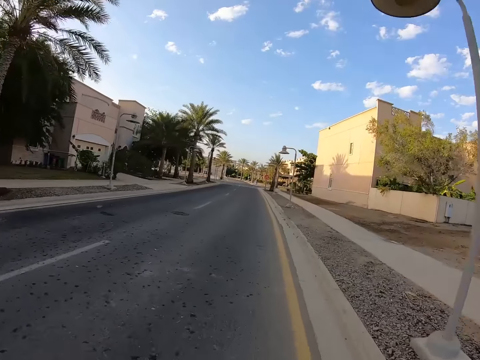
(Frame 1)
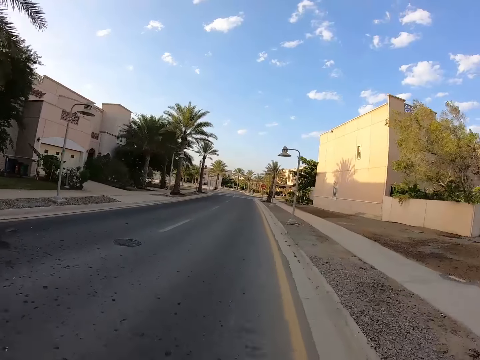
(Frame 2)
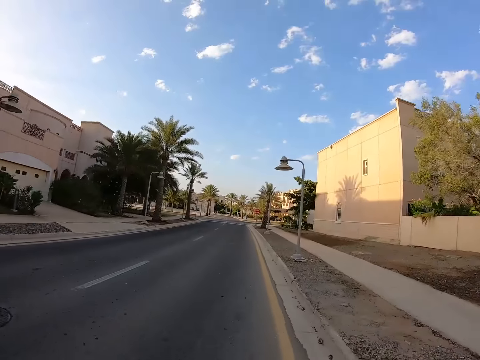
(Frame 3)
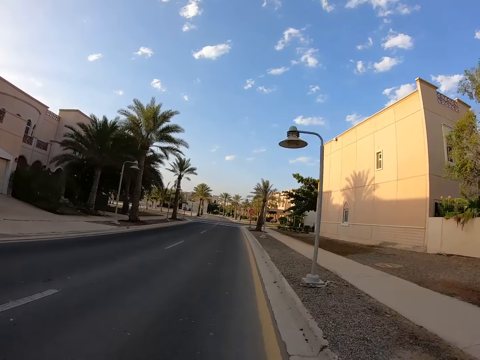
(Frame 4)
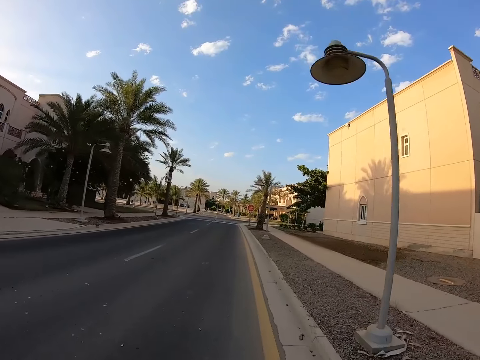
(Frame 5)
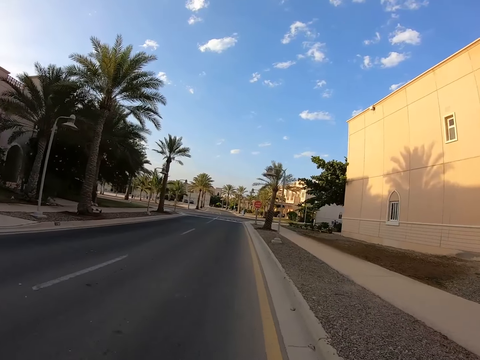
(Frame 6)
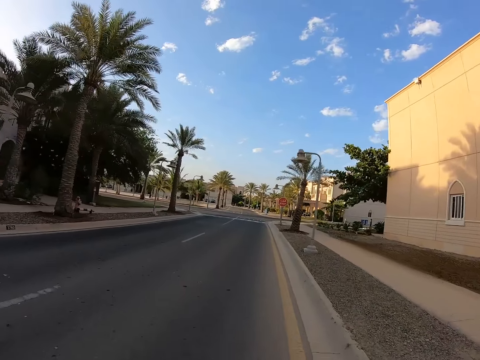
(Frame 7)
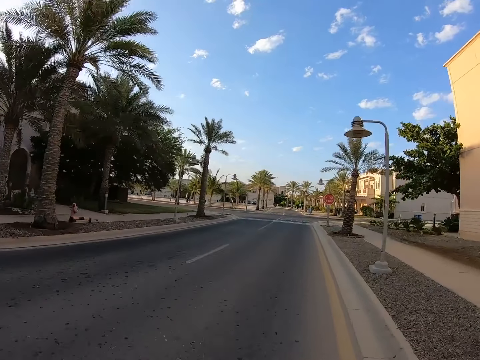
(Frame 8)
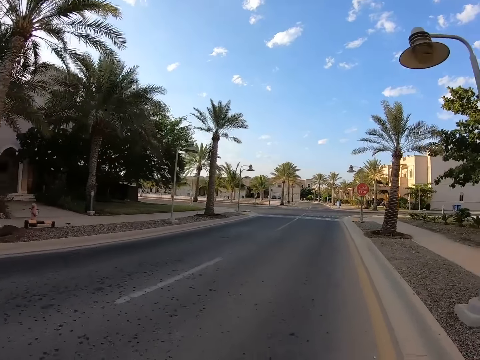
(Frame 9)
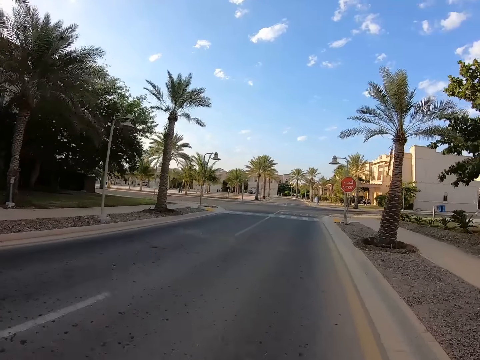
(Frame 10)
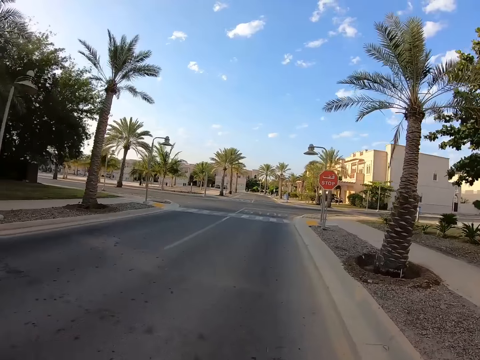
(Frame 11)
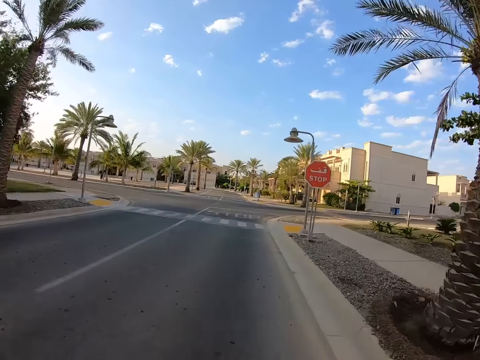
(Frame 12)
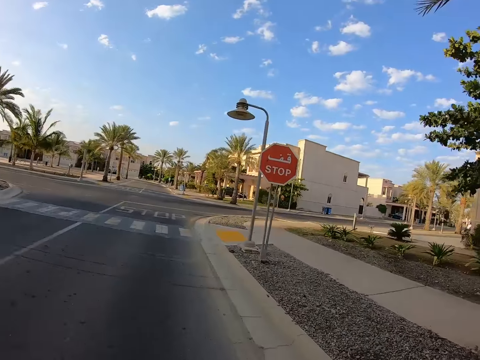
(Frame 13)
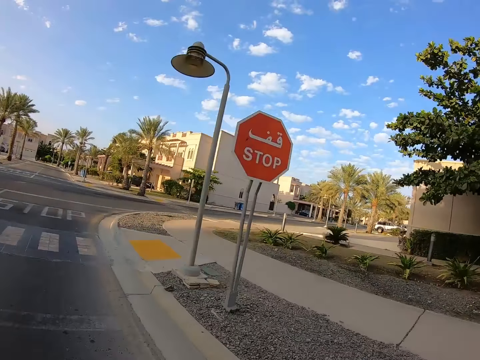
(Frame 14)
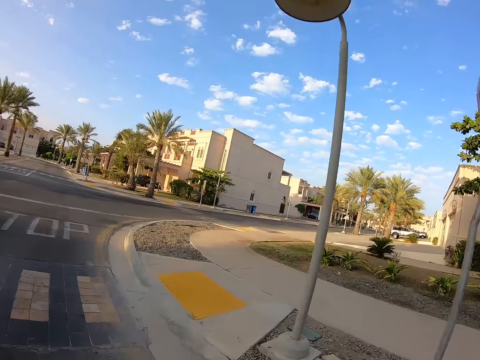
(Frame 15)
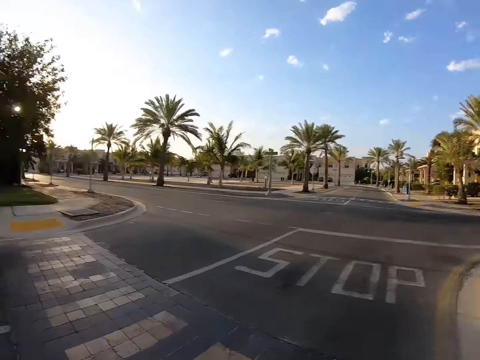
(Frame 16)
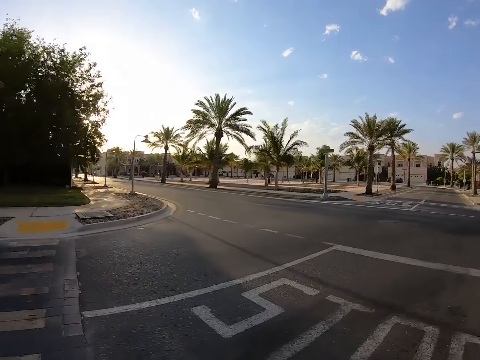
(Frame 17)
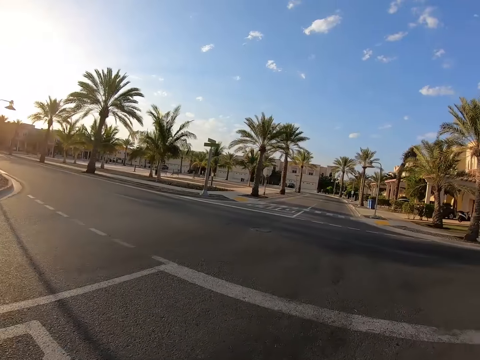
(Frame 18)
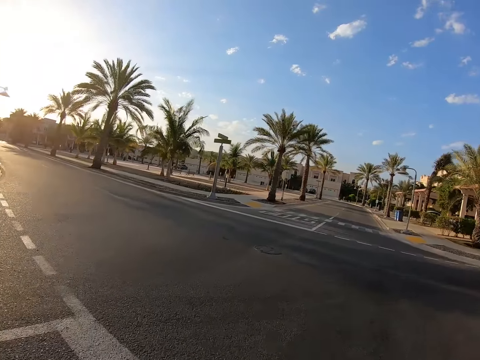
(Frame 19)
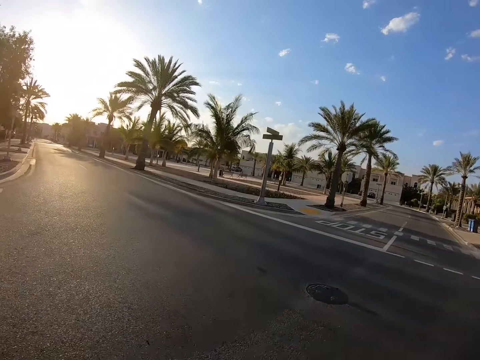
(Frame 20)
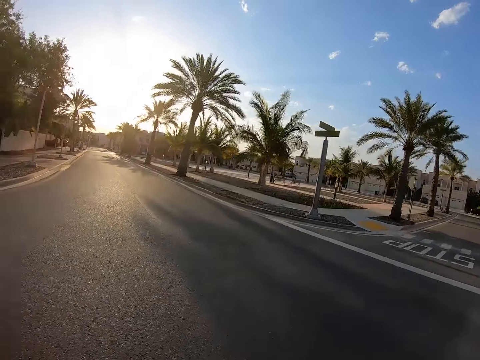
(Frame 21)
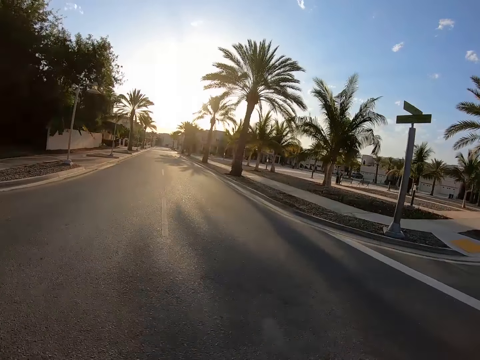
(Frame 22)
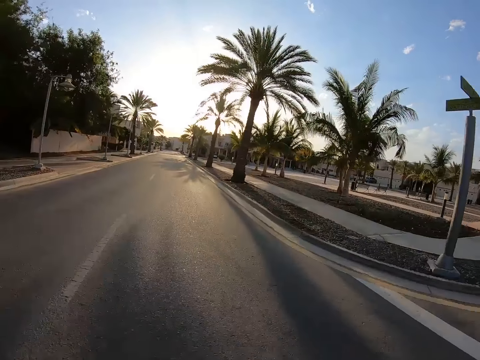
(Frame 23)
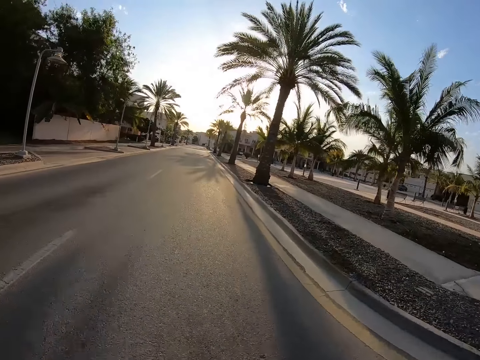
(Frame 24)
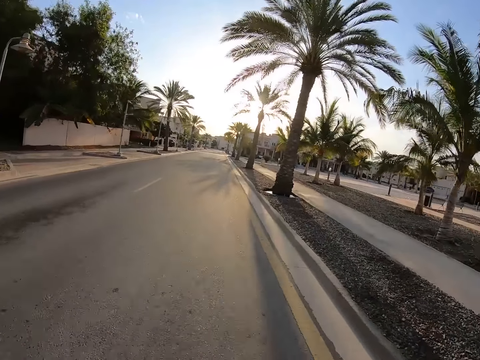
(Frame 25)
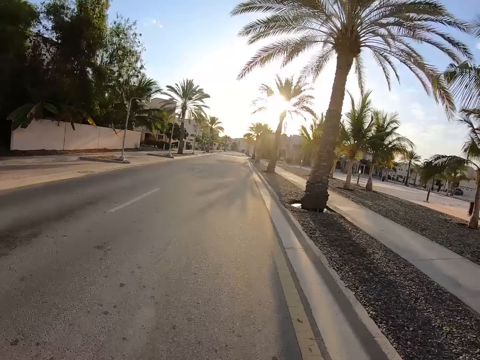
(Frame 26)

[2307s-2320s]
The camera wearer looks right. They look left. They turn left.

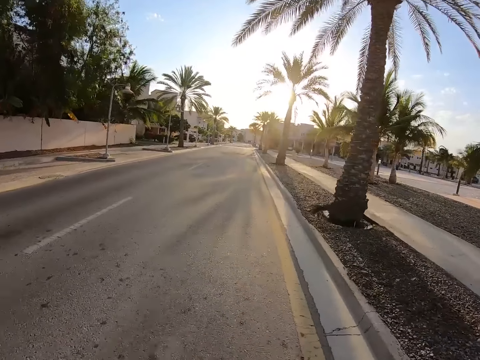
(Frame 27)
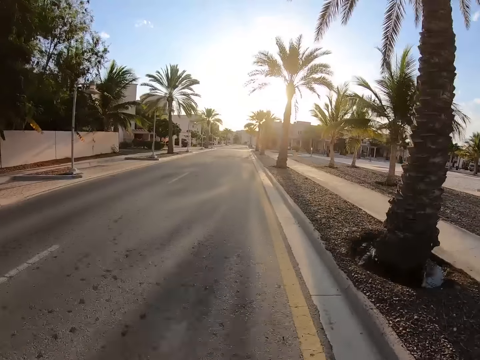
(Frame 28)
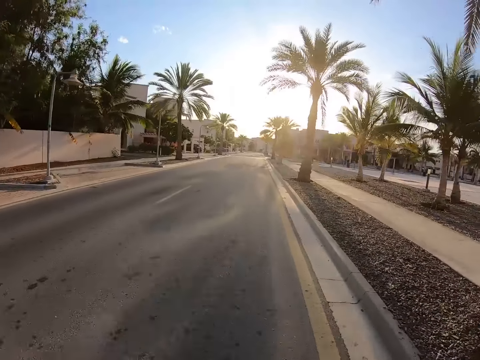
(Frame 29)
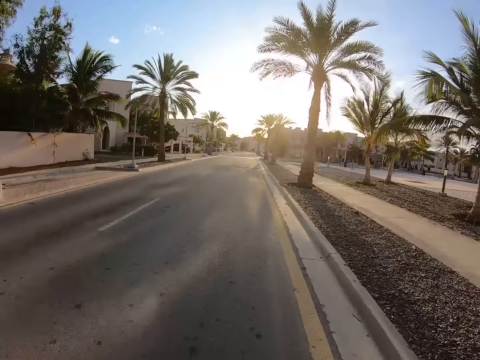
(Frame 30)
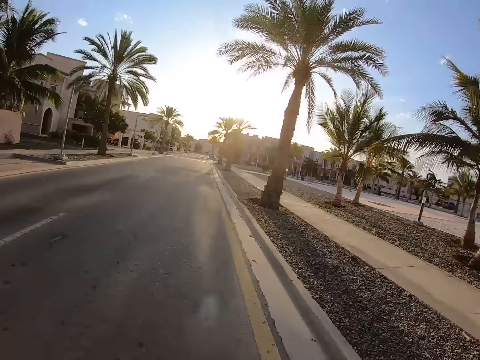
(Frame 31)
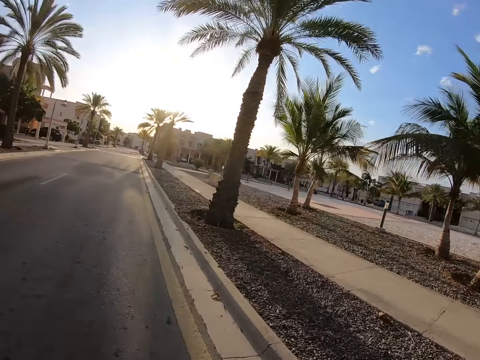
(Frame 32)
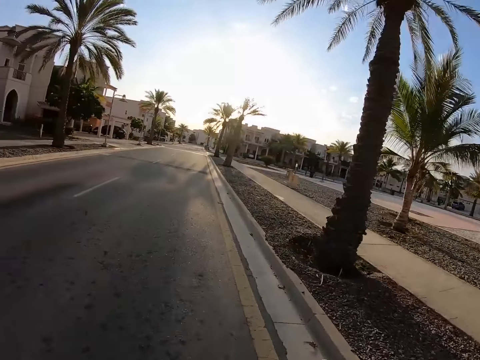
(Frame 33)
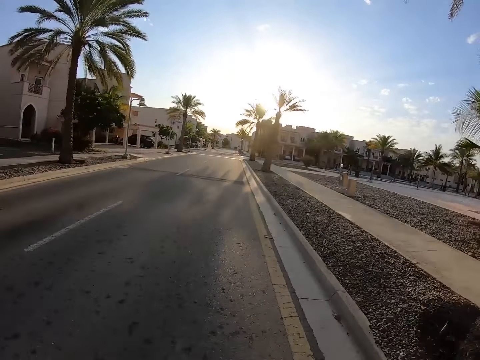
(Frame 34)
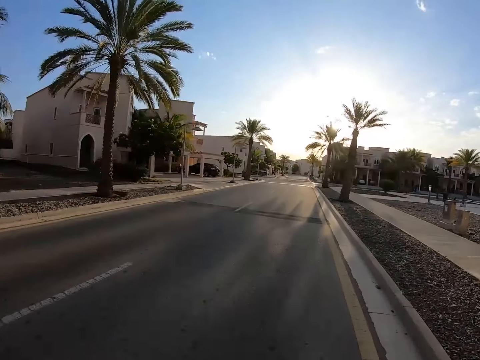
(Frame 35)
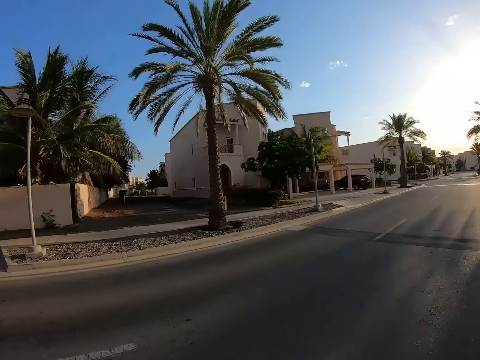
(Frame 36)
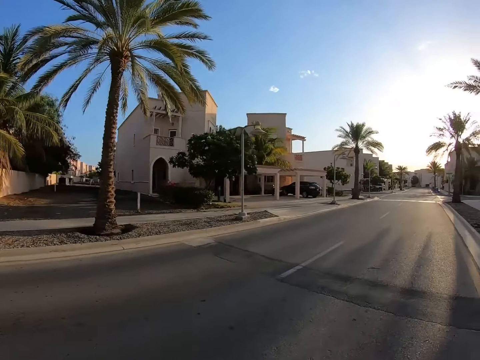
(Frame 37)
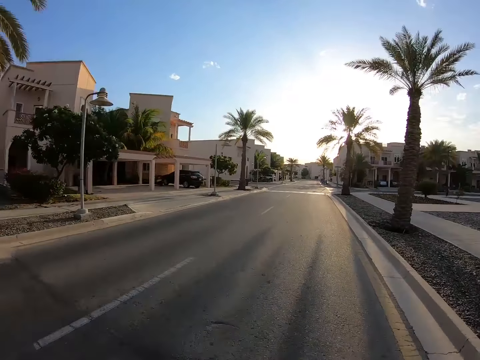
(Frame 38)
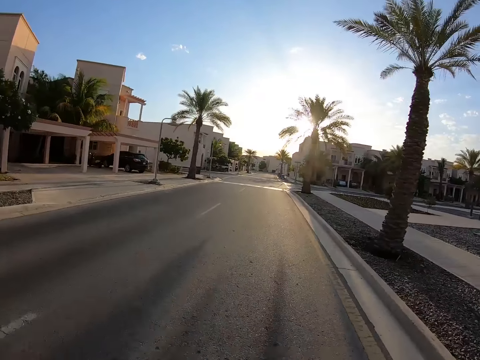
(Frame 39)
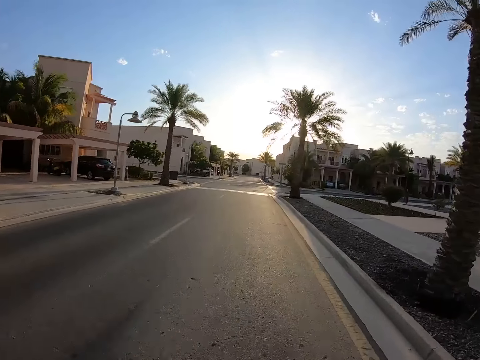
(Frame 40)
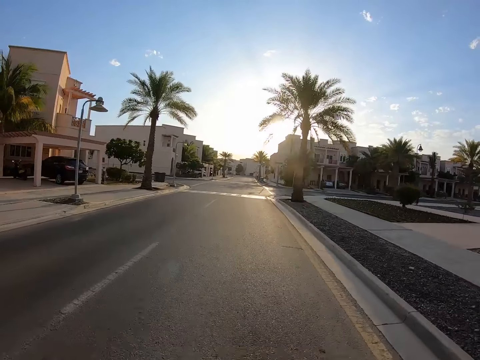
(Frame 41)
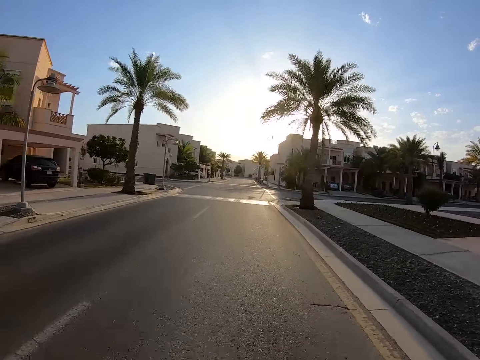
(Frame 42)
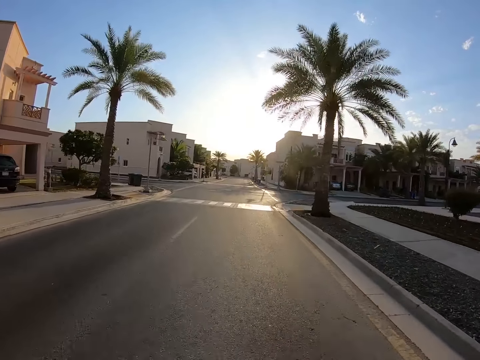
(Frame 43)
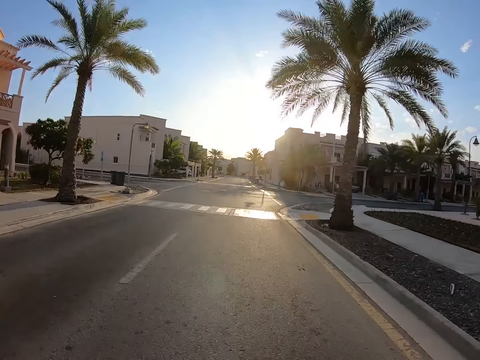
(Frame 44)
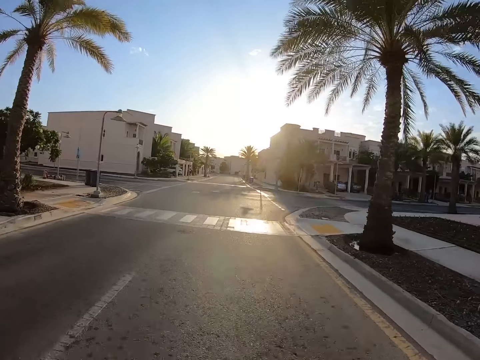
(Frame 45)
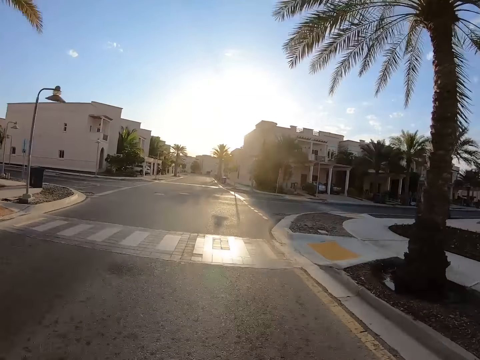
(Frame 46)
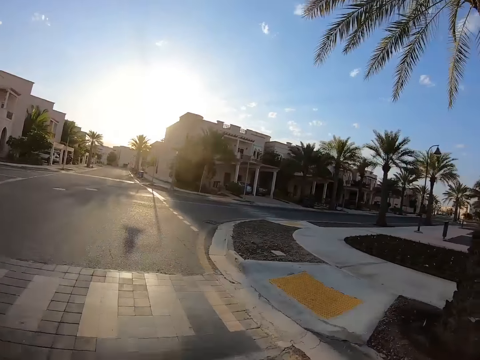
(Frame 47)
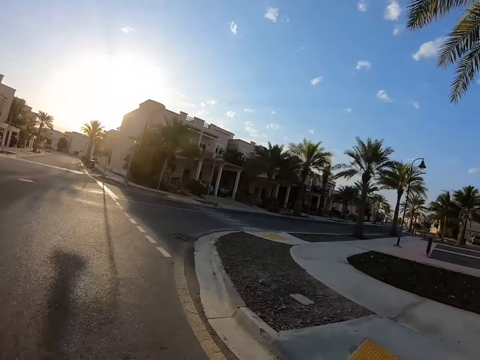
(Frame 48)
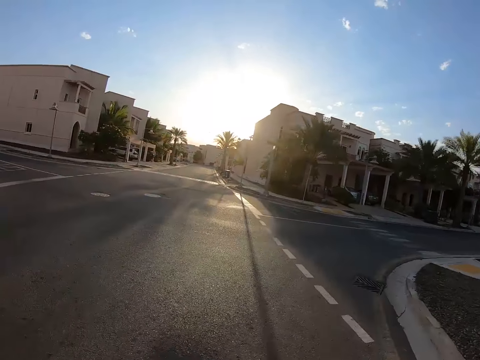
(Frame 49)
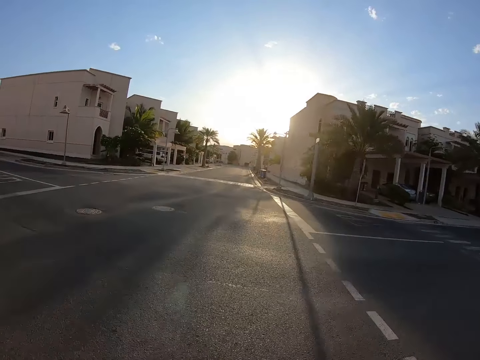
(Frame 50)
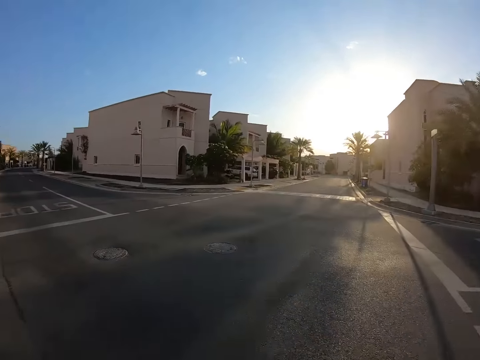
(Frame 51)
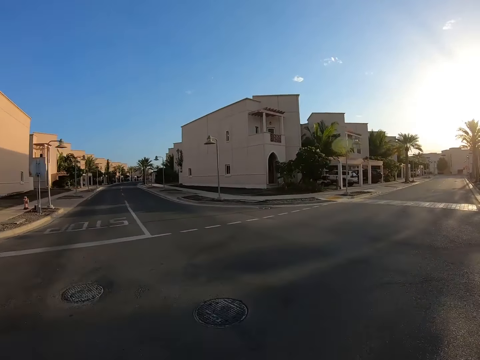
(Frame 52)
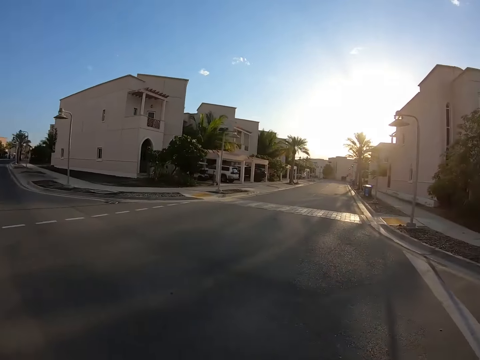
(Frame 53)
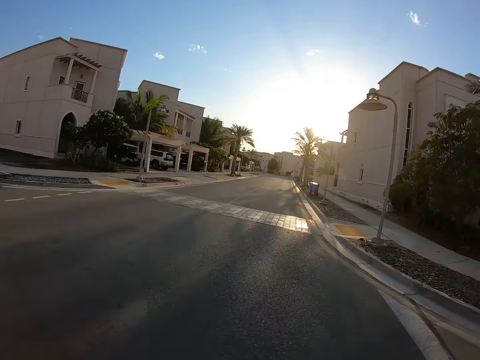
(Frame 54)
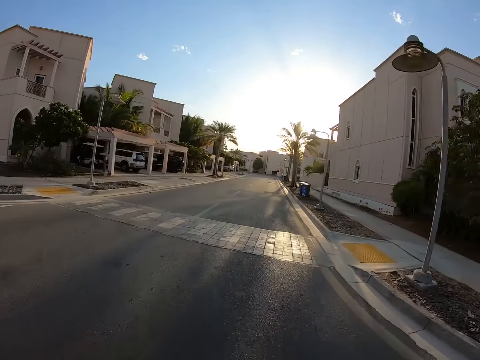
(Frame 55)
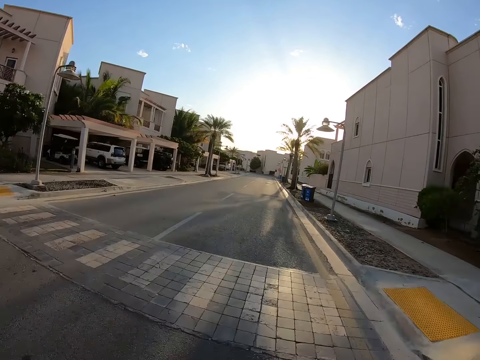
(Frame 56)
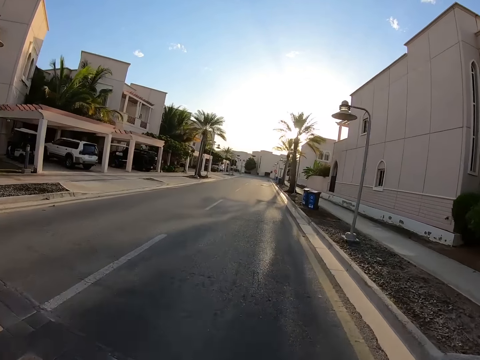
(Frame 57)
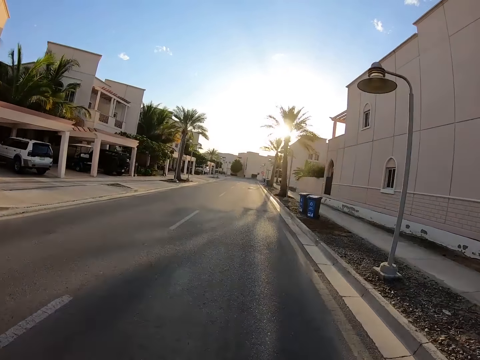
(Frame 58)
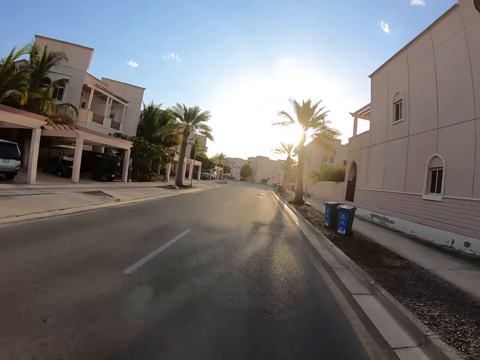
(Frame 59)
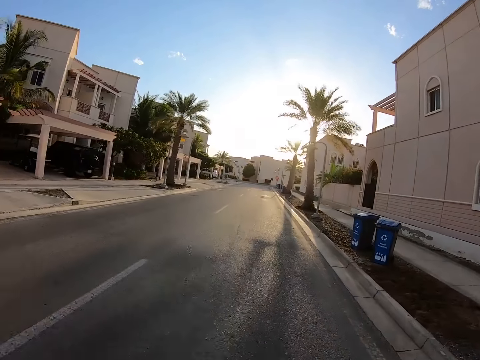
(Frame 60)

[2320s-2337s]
The camera wearer looks right. They look left. They look right. They look left.
